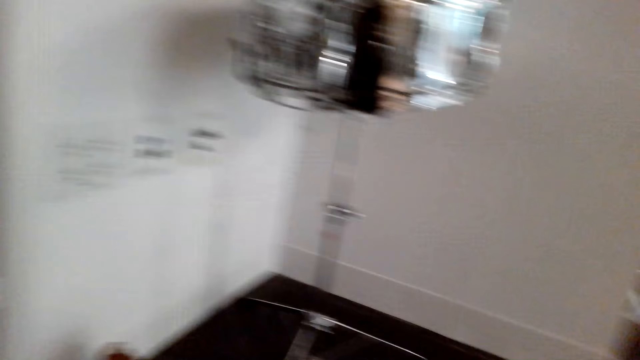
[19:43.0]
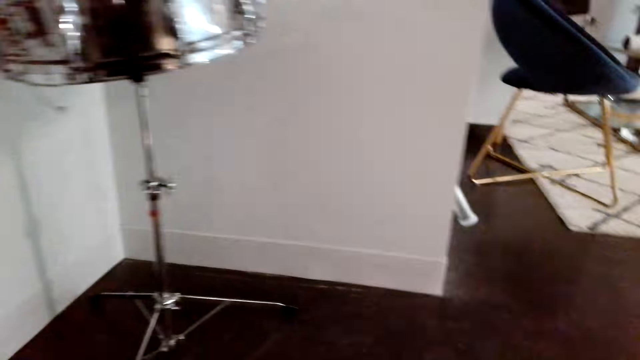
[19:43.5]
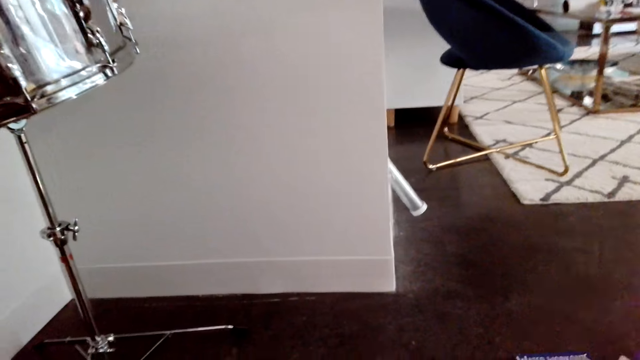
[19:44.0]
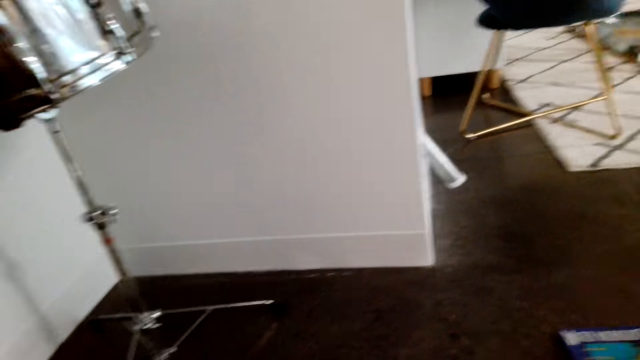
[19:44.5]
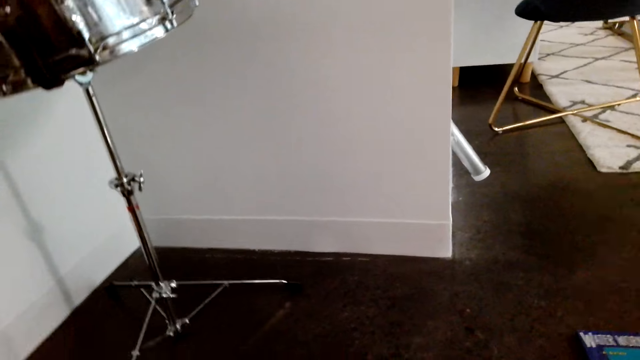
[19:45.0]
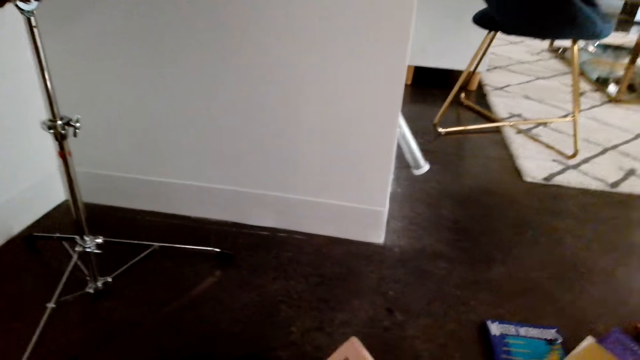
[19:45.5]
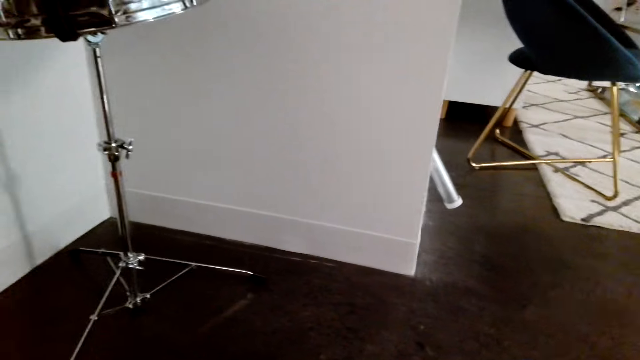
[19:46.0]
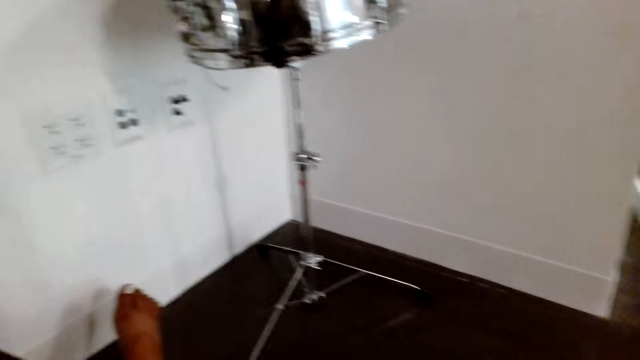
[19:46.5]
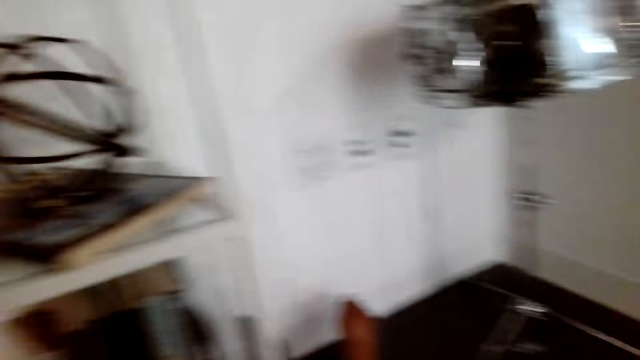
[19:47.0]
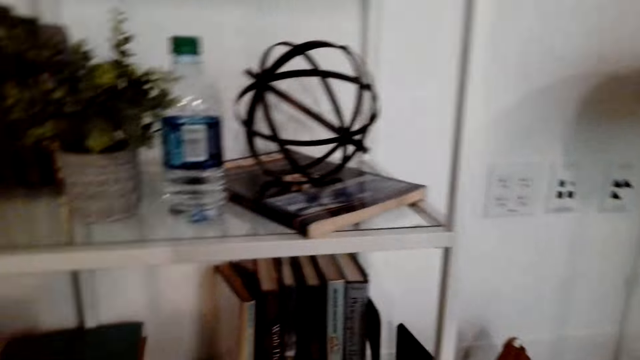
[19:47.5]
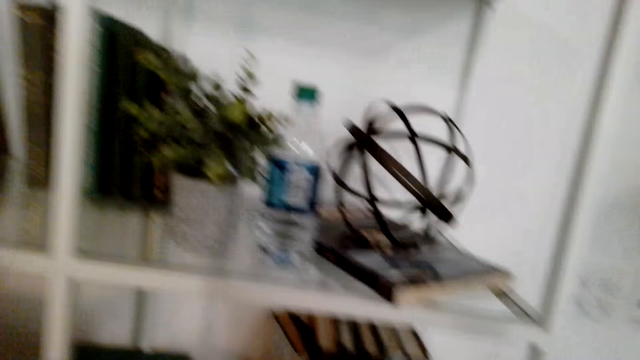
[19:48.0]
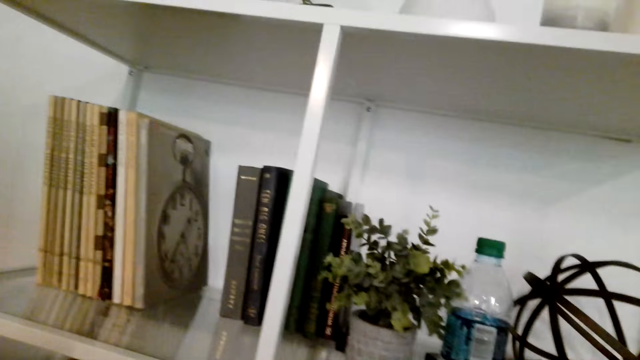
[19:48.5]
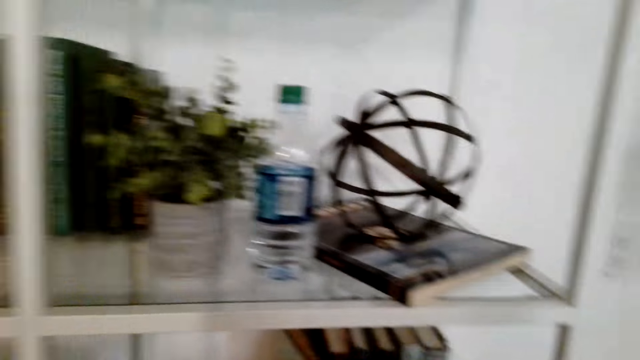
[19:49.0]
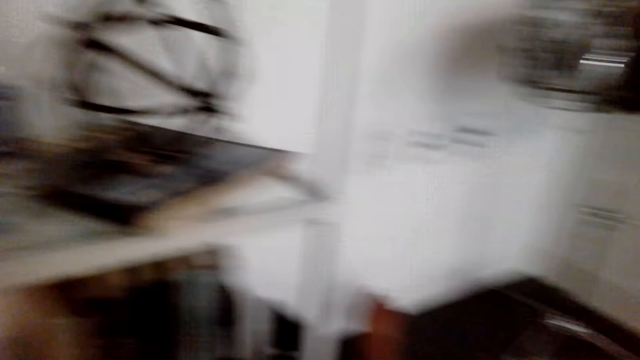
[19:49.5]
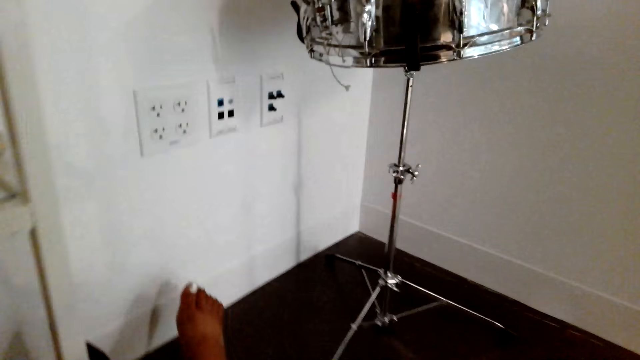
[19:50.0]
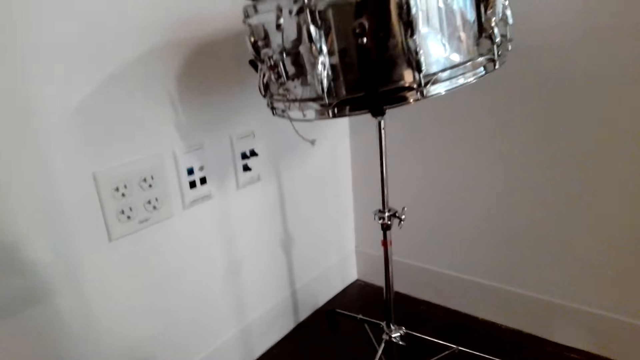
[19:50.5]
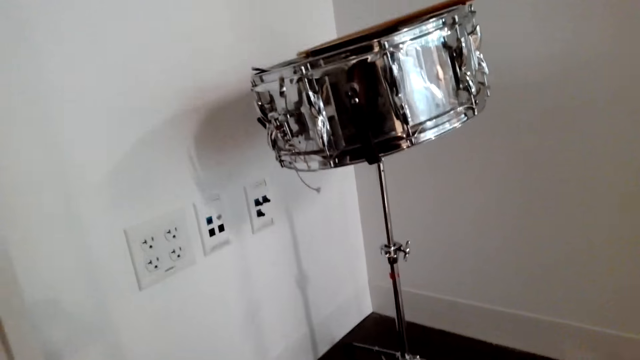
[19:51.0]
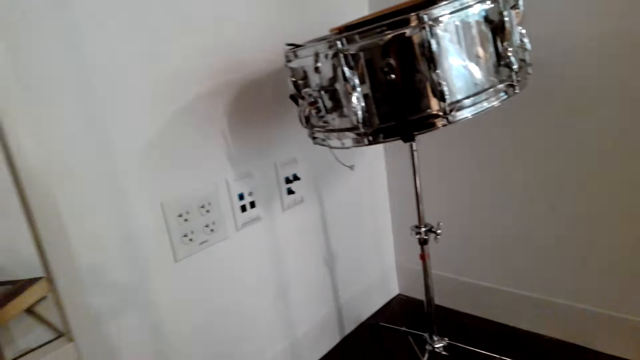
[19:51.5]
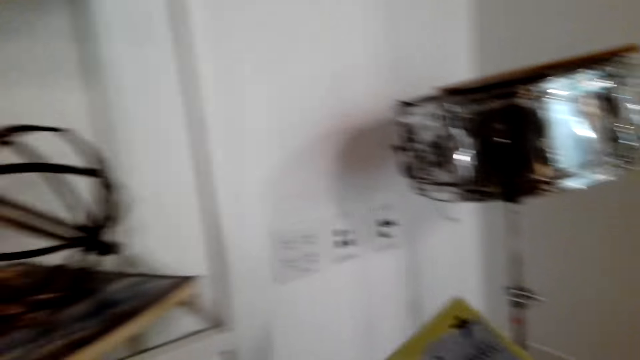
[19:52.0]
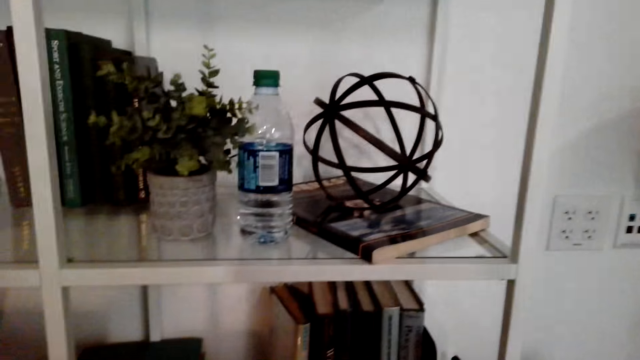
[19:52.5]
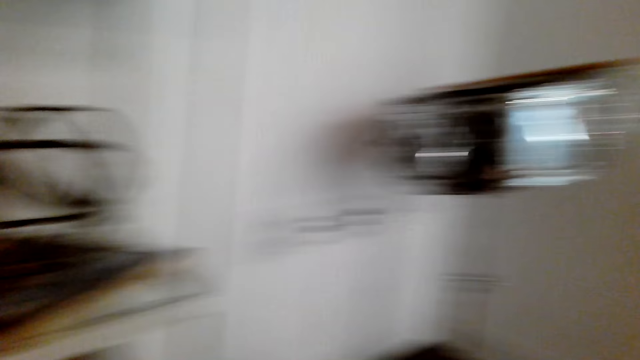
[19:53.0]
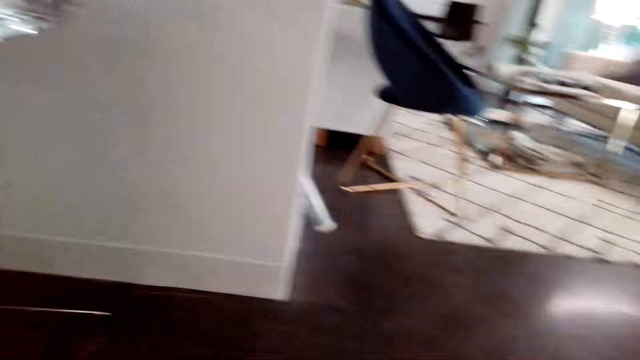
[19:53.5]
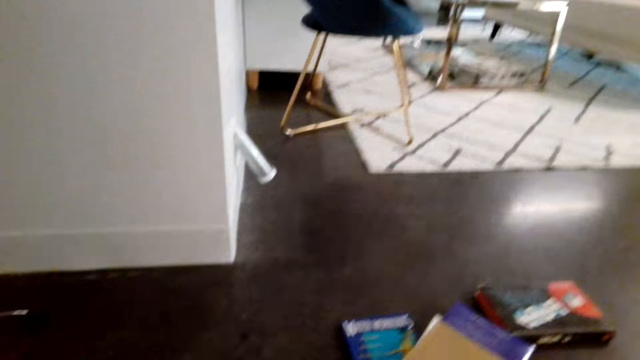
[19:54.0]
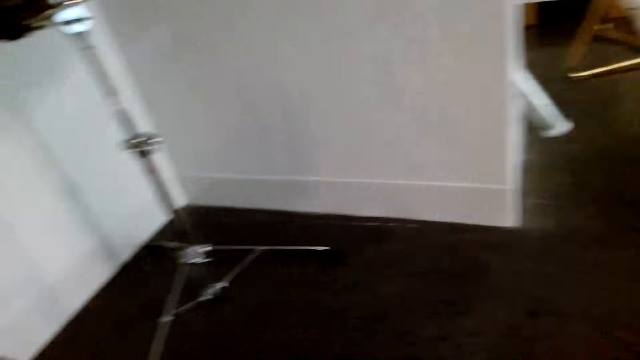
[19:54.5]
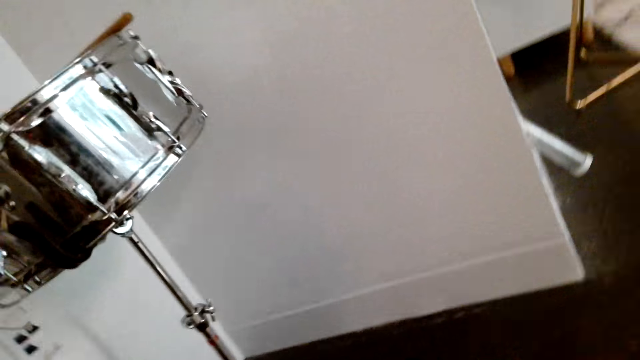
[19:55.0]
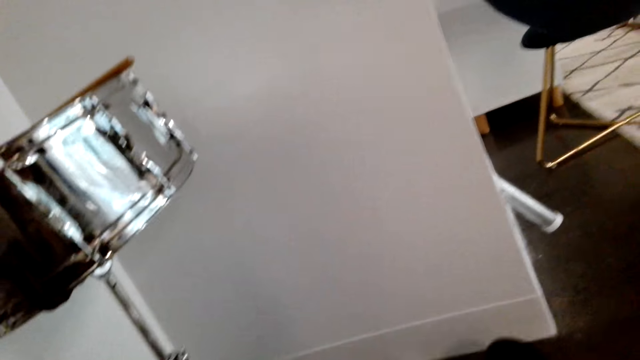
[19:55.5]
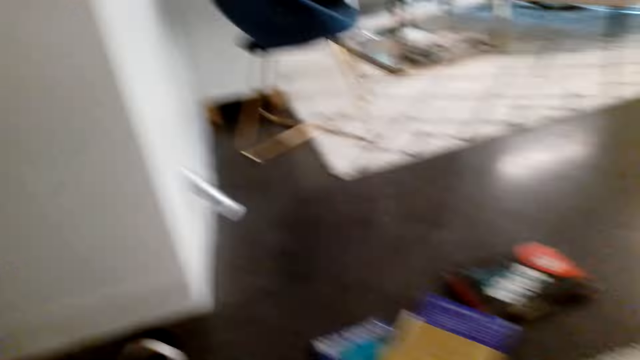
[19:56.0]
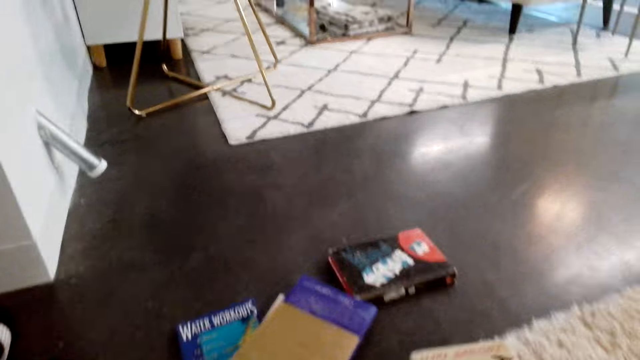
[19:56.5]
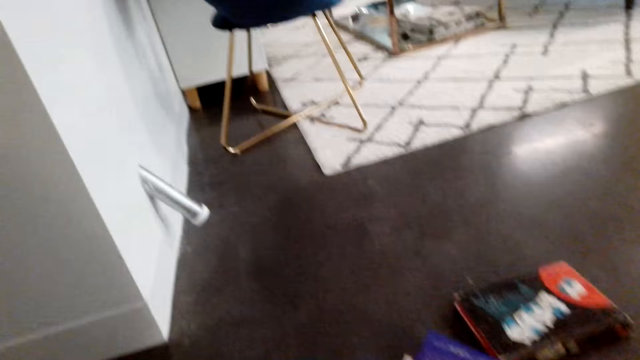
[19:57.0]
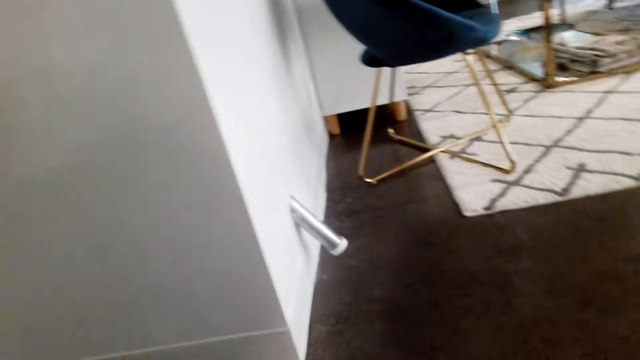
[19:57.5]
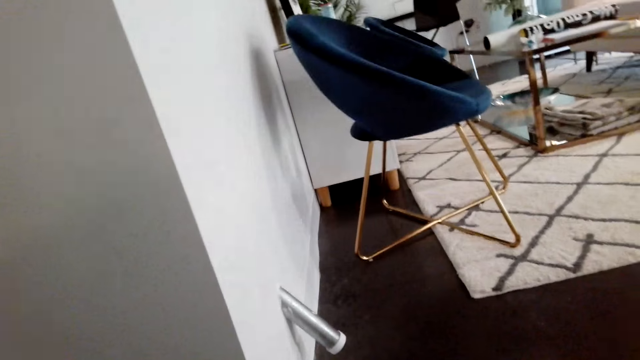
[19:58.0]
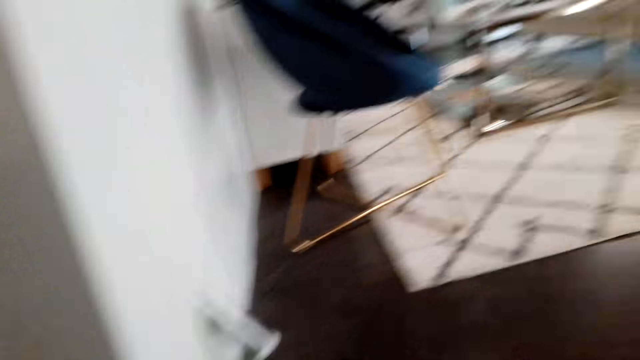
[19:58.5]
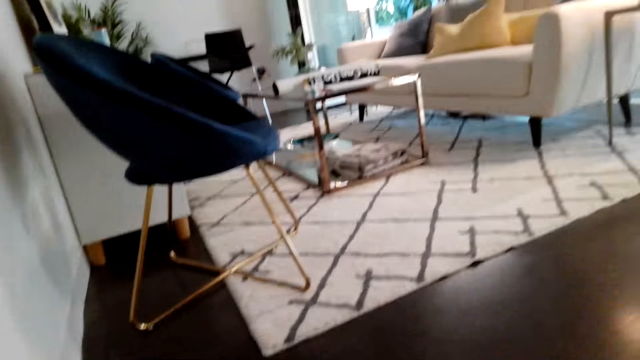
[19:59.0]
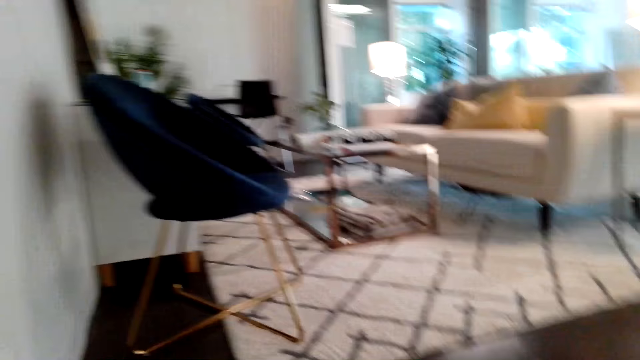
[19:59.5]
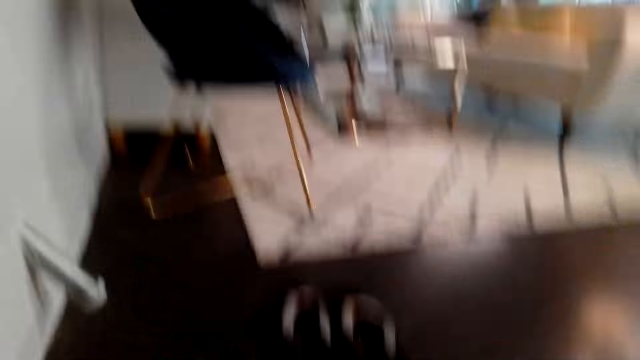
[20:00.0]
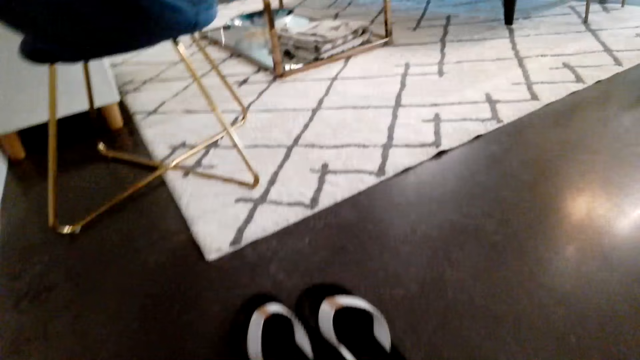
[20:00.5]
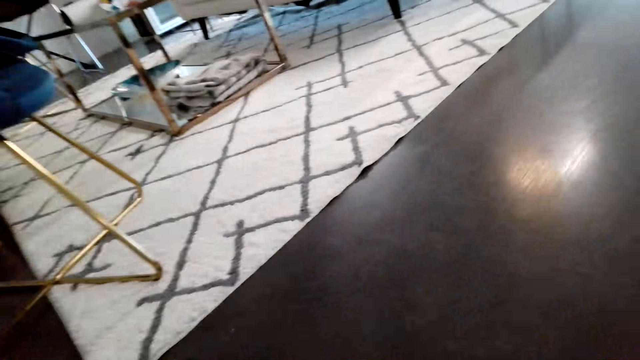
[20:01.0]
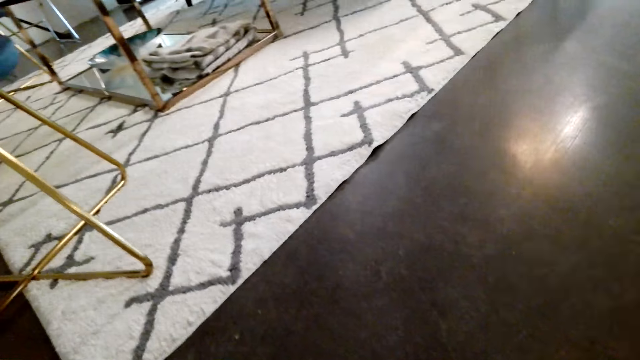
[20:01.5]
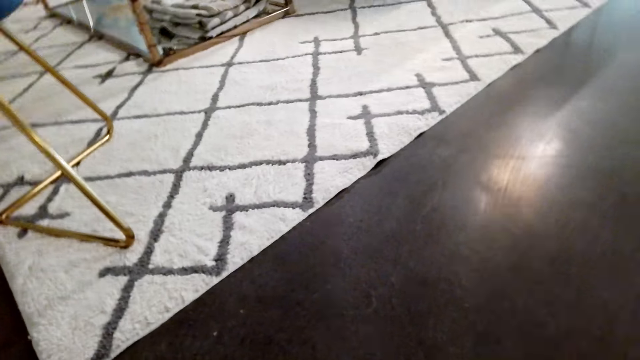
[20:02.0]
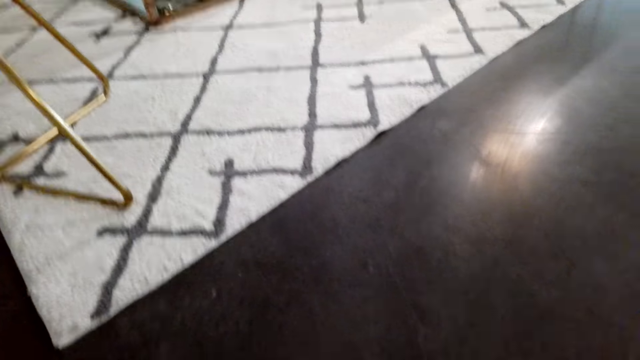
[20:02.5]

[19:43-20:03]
The camera wearer places the books in the bookcase. They arrange the books in the shelf. They walk around the house. They arrange the books on the floor.
